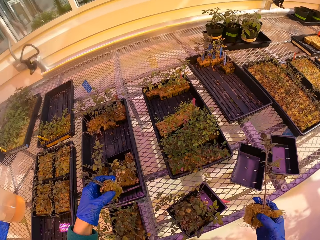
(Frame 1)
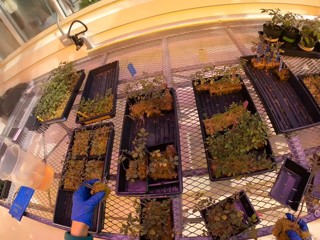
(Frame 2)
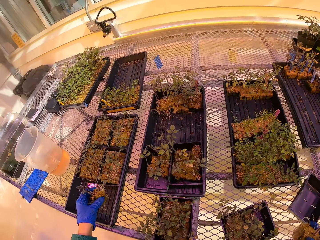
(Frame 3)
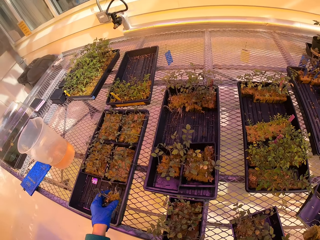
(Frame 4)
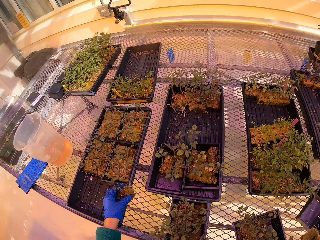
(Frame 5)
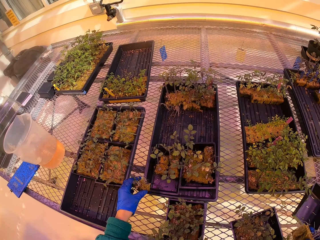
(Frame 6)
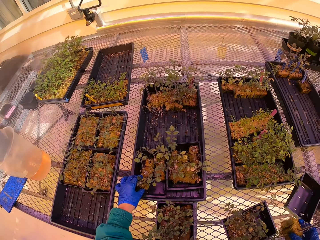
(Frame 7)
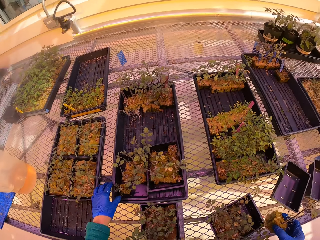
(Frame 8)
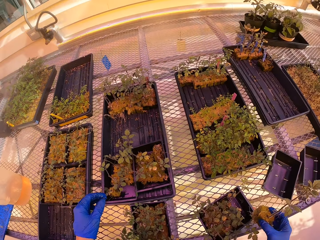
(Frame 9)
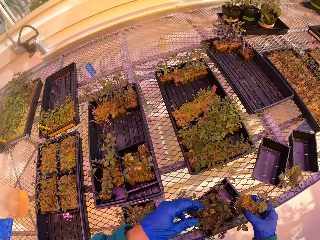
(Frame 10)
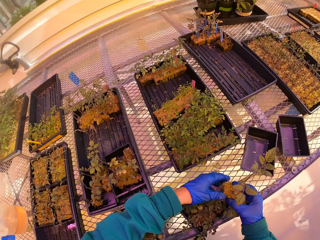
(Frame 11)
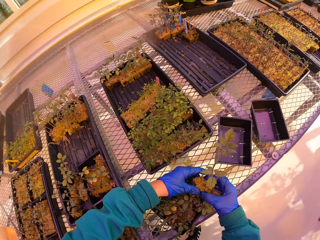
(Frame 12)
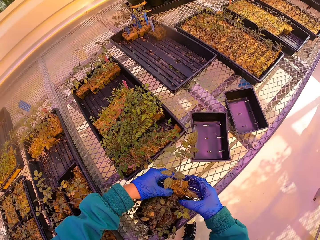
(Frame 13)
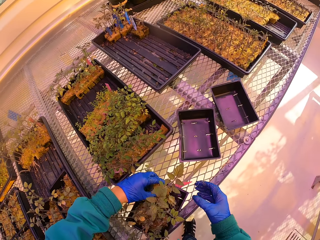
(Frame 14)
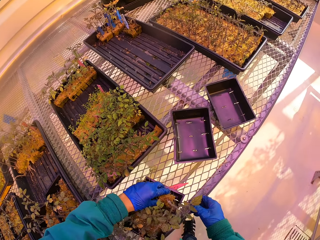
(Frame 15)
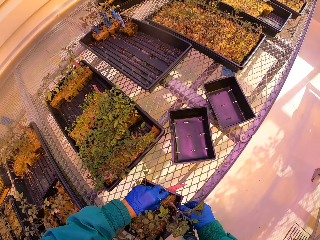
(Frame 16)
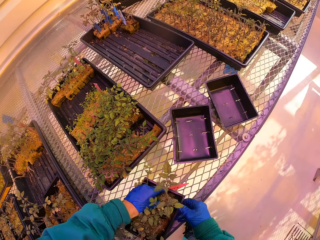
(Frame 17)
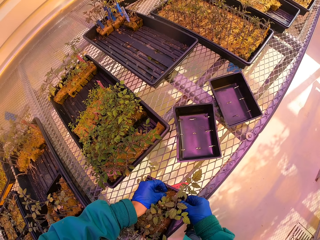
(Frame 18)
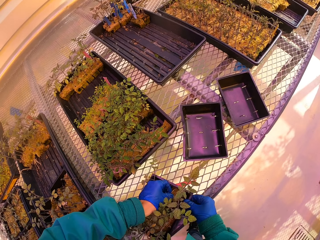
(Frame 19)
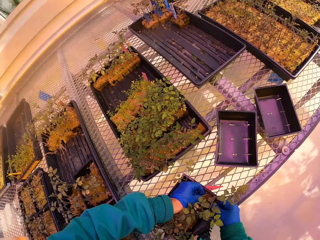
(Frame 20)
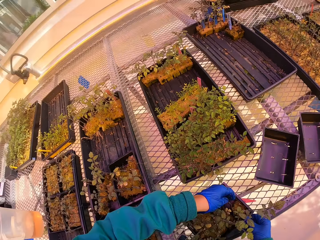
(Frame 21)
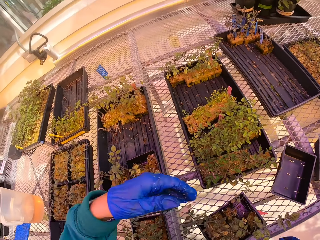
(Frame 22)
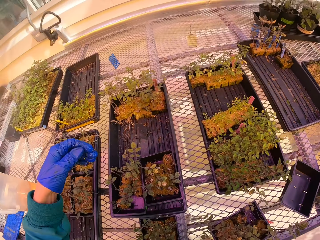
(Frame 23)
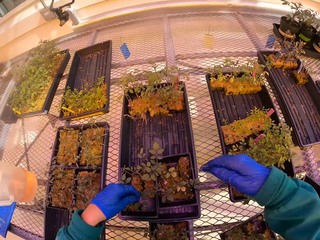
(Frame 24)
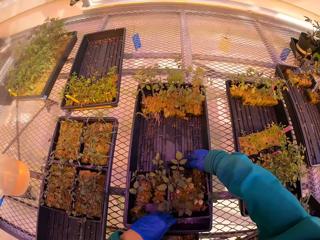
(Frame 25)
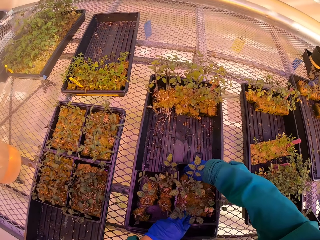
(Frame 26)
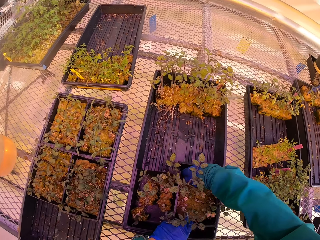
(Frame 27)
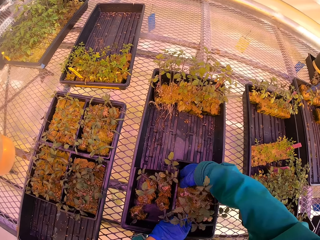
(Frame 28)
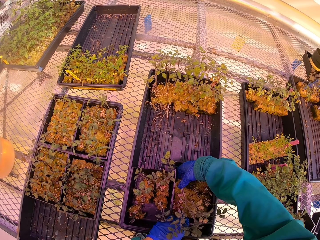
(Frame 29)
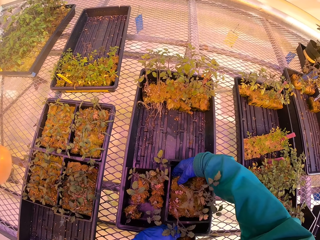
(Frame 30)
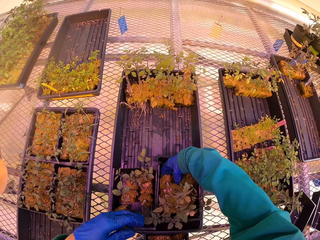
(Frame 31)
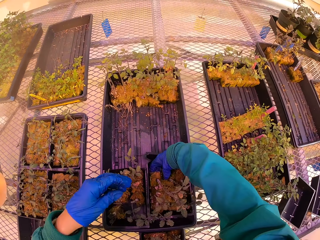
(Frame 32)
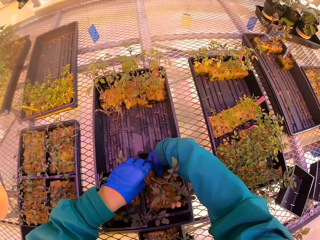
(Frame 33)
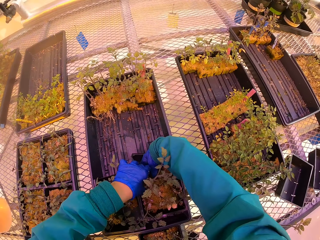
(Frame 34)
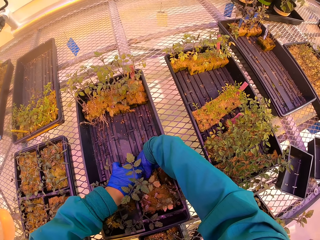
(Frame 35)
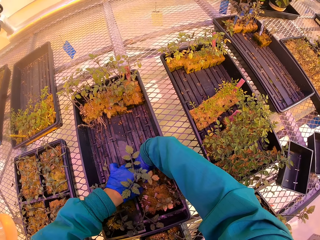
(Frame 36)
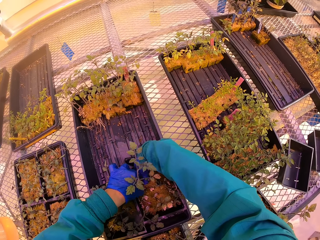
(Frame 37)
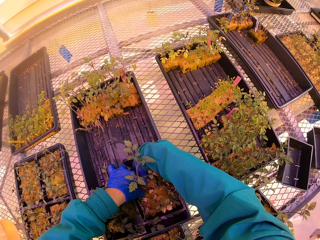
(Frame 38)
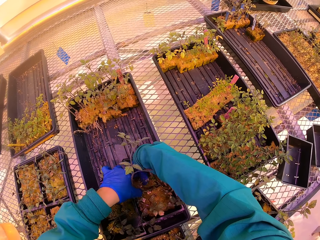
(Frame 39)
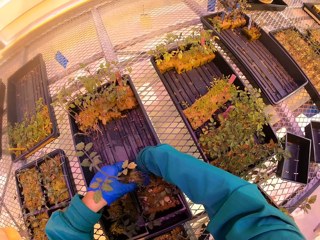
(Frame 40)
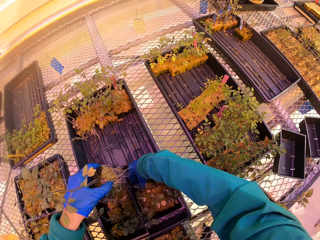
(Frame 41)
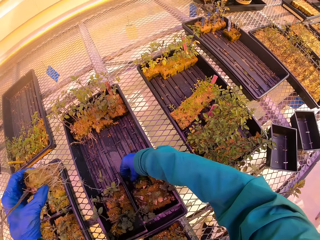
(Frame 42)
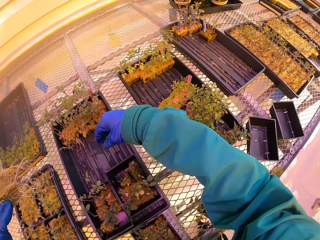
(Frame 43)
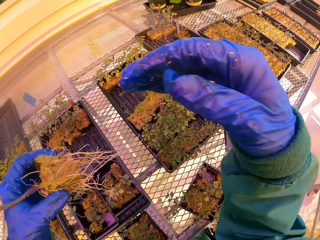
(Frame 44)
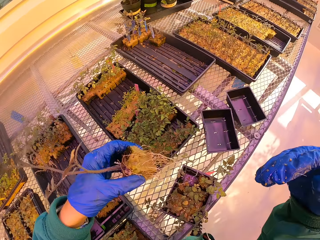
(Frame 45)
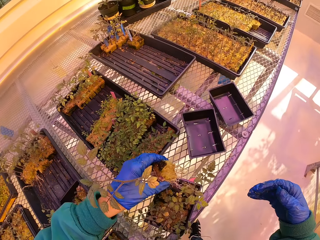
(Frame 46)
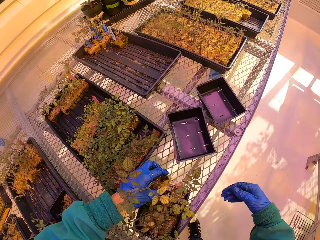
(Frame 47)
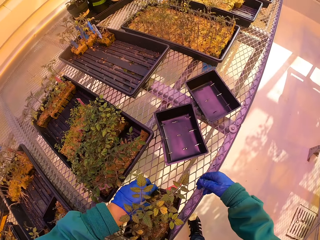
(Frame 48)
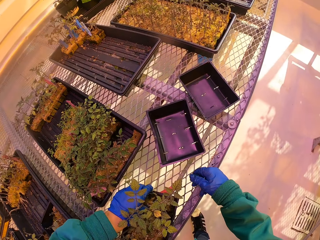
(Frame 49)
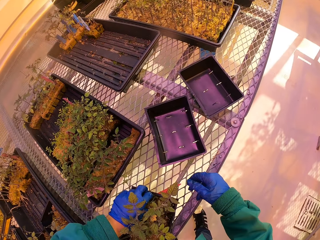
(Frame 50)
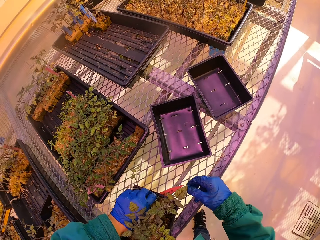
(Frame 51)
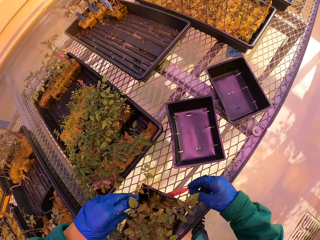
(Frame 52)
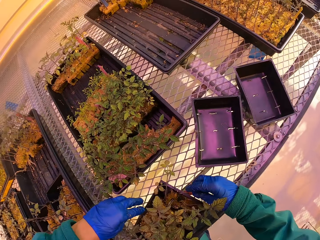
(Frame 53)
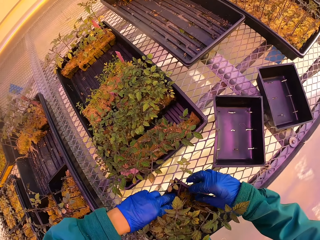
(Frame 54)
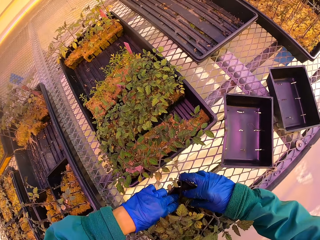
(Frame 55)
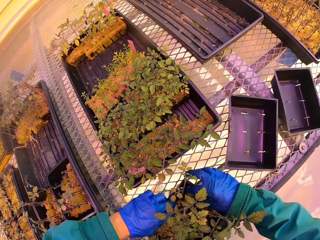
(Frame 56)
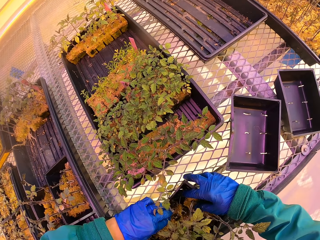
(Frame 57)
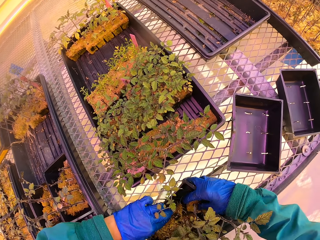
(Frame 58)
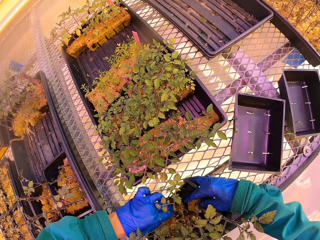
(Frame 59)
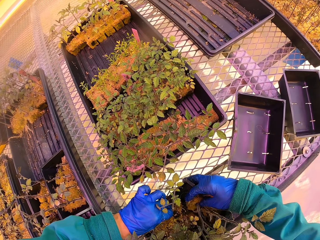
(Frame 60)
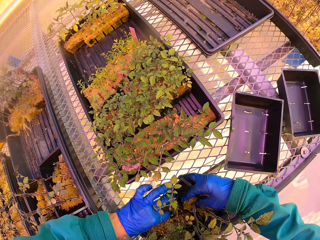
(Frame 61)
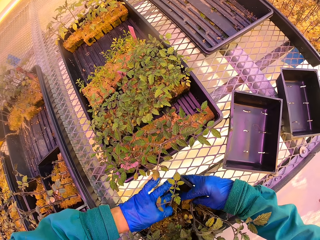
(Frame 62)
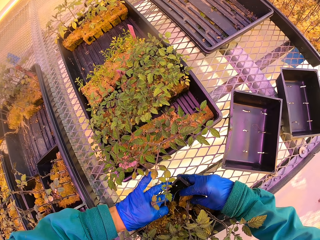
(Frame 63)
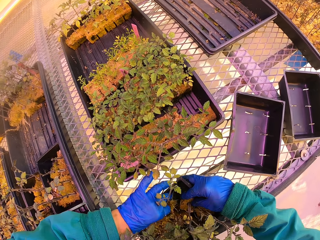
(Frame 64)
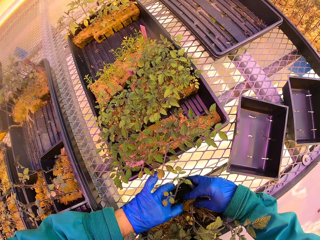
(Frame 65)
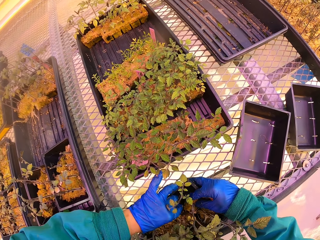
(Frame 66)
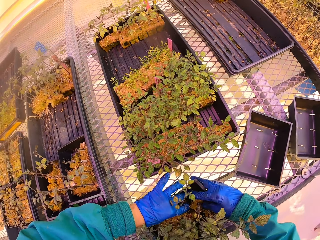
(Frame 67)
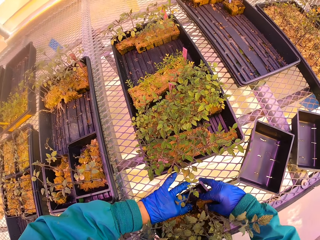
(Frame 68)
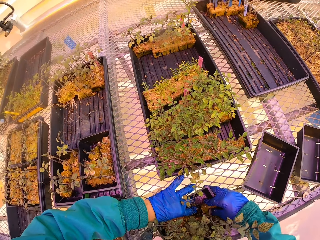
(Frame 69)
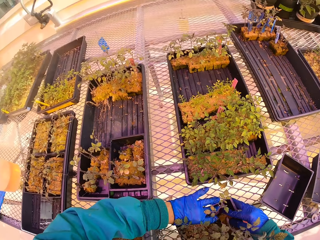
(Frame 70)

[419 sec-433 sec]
The camera wearer drops seedlings in a half tray. They hold a seedling with the other hand. They put the seedling in the half tray. They hold the half tray with the other hand. They hold seedlings. They pick the plants from the tray. They separate the seedlings. They put a seedling in the half tray. They adjust the seedlings.

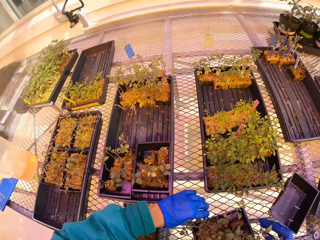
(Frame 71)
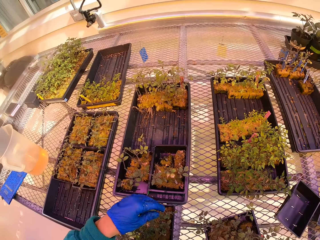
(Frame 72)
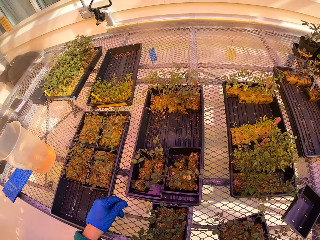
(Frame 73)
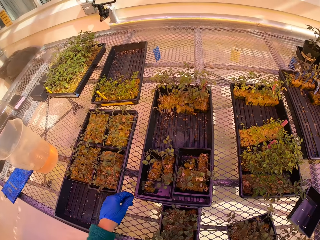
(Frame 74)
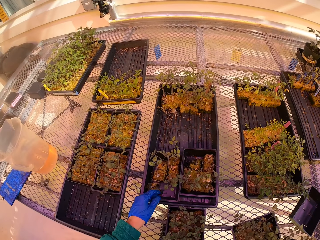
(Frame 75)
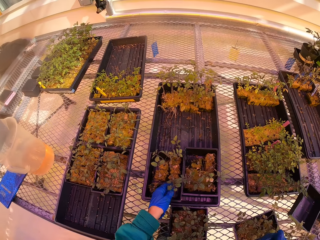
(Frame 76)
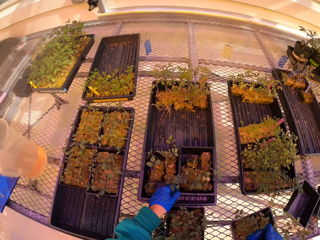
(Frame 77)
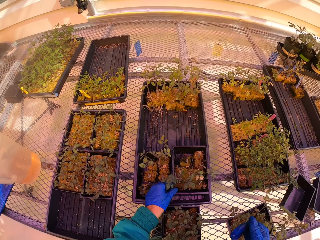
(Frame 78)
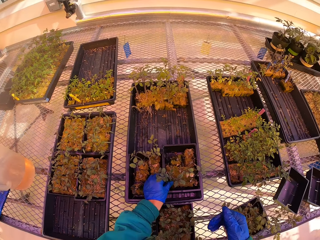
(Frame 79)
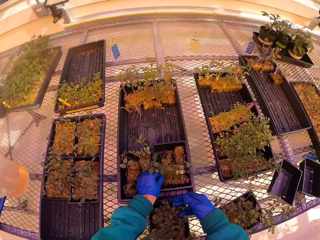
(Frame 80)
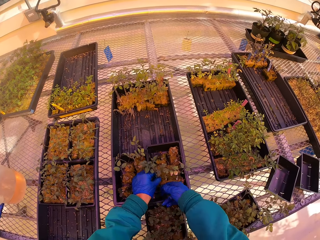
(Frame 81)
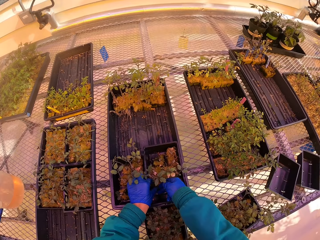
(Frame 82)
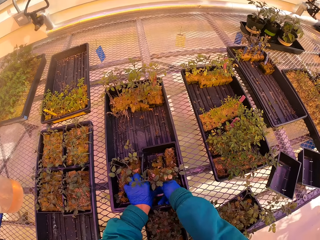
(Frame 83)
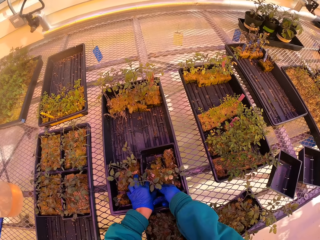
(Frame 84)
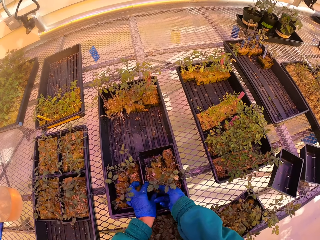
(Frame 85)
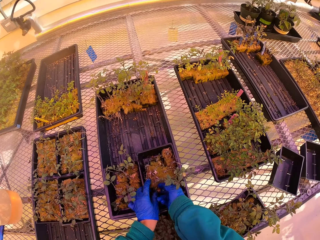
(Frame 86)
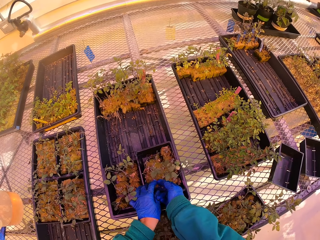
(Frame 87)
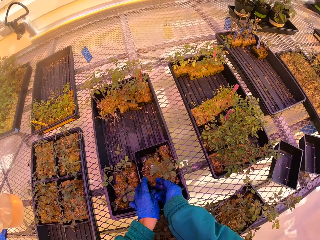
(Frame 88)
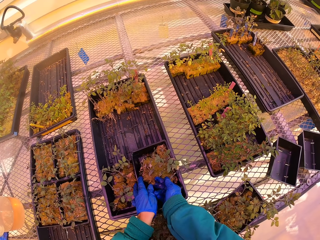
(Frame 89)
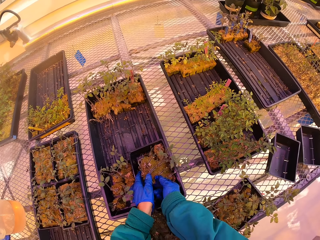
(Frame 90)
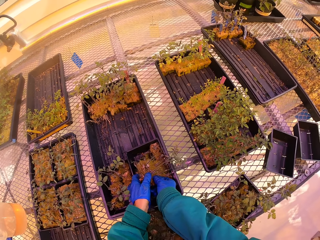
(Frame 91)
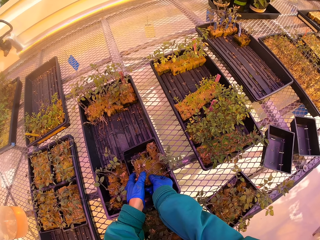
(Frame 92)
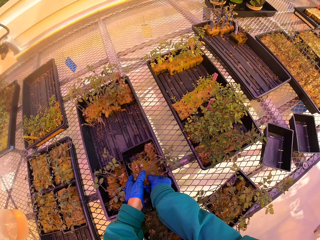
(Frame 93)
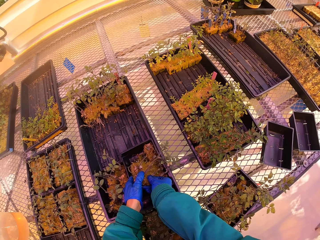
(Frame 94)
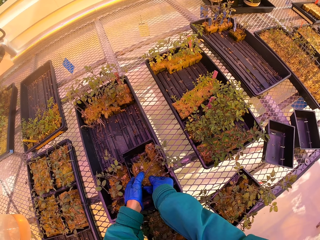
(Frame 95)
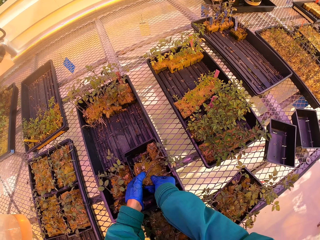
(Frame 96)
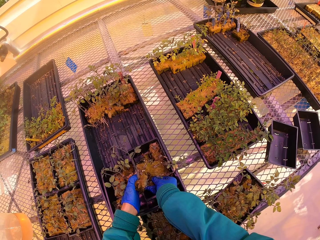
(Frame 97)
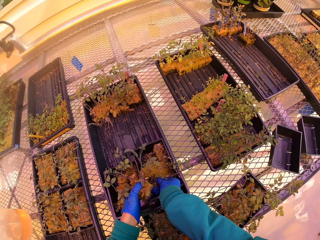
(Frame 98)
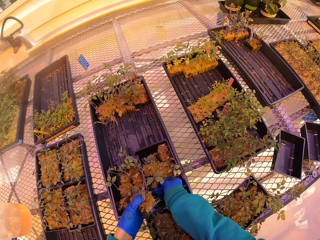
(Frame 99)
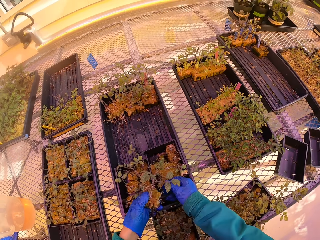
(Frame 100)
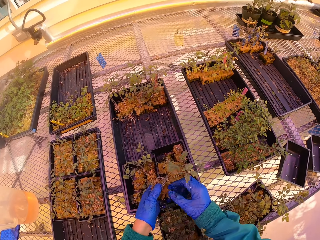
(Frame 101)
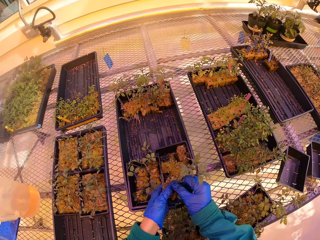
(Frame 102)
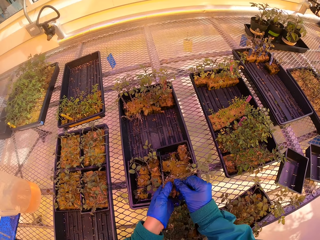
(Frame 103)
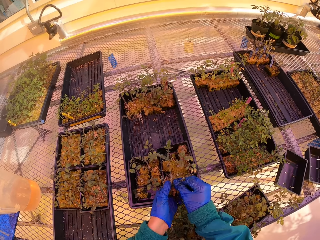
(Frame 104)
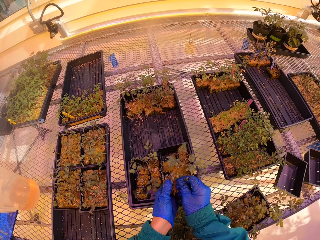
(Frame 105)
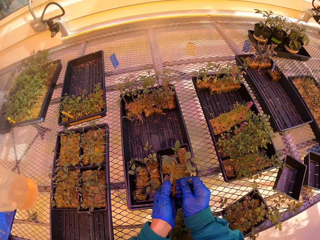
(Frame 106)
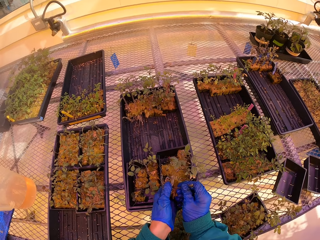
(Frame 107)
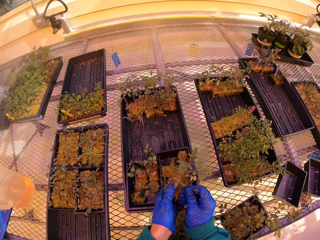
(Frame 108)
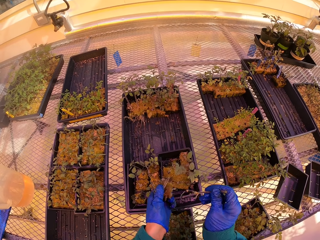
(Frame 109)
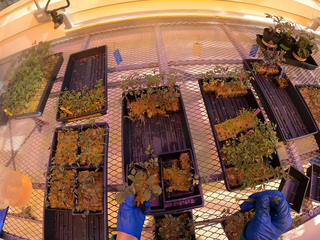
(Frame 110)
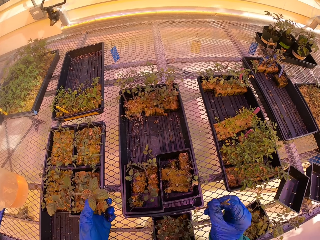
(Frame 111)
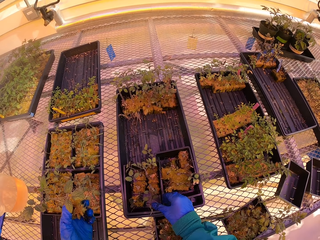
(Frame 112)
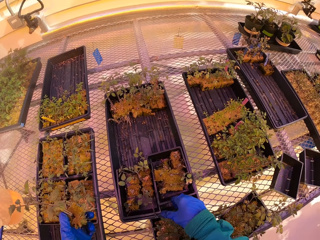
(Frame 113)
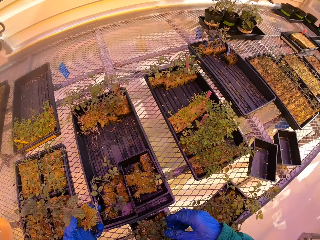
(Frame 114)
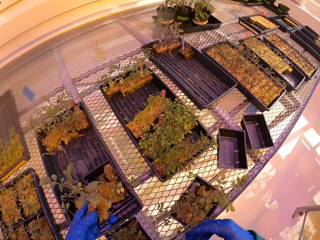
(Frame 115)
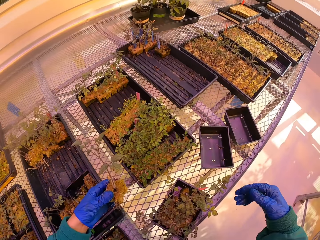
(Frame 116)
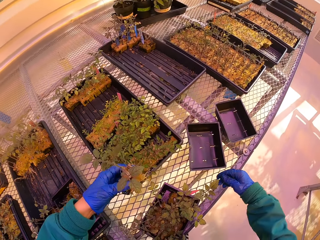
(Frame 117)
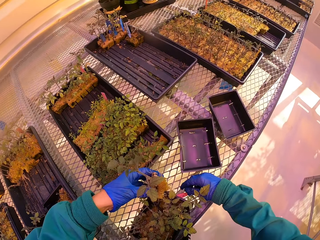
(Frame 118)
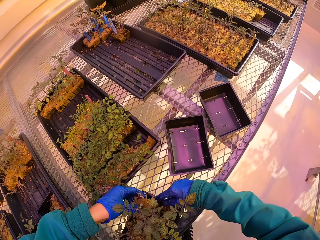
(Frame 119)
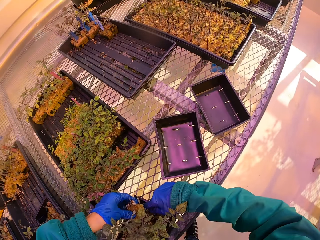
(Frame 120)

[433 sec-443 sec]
The camera wearer holds seedlings. They separate the seedlings. They pick the plants from the tray. They pull something from the soil. They drop something.
